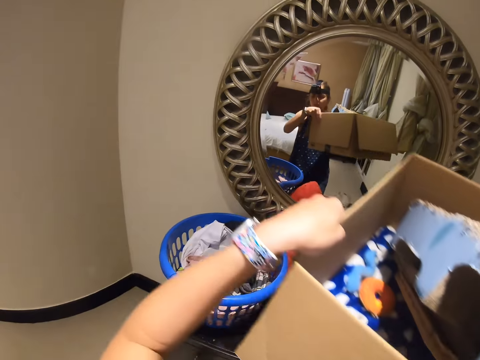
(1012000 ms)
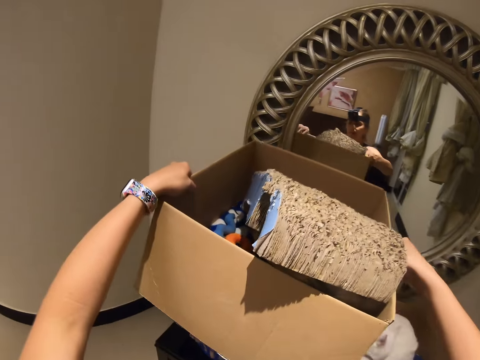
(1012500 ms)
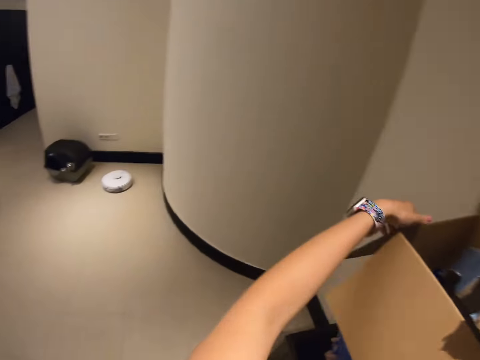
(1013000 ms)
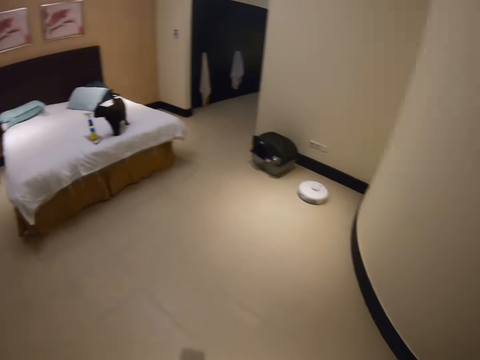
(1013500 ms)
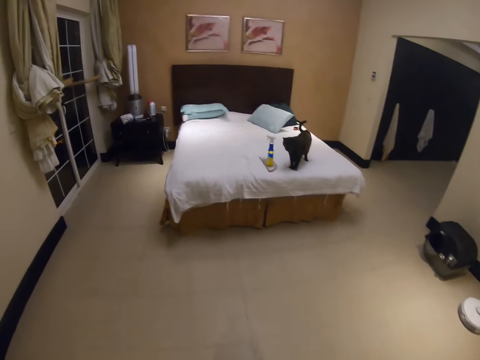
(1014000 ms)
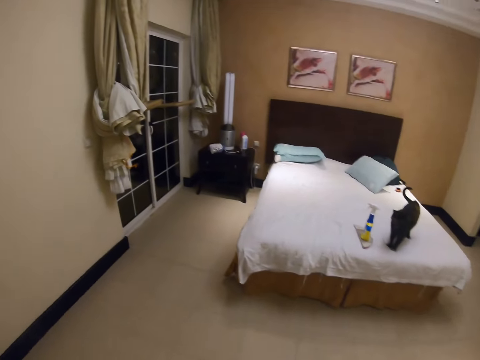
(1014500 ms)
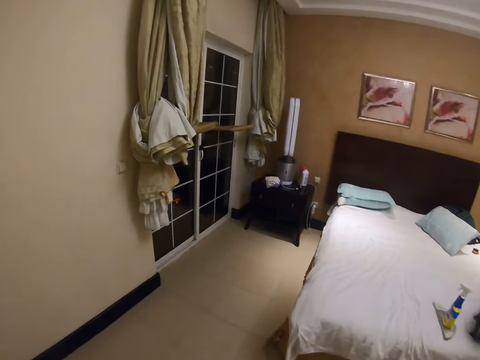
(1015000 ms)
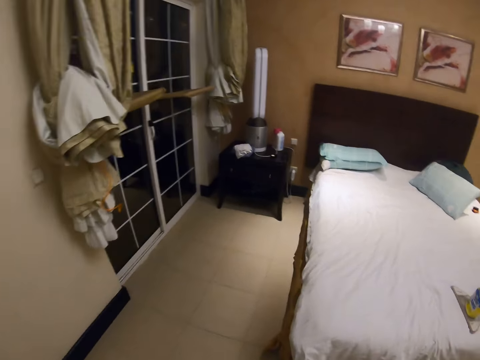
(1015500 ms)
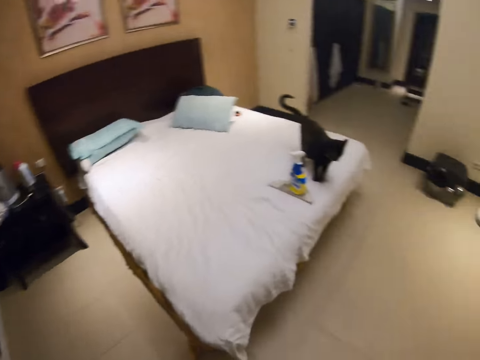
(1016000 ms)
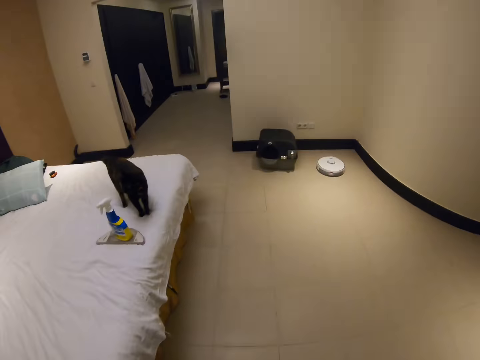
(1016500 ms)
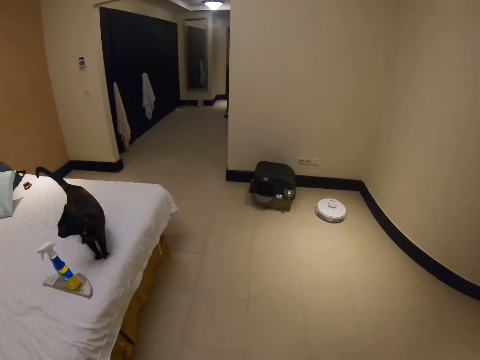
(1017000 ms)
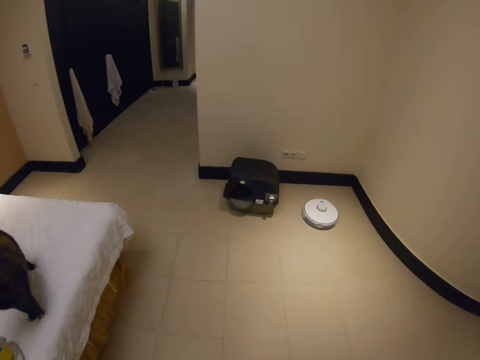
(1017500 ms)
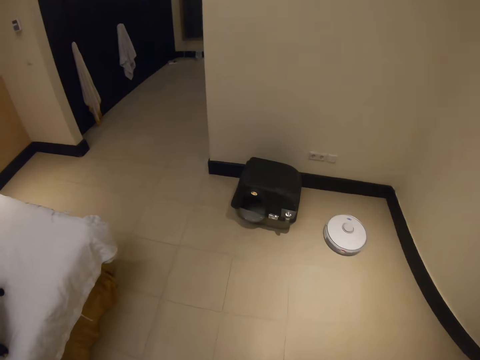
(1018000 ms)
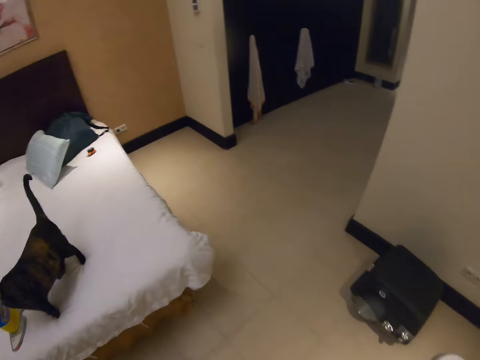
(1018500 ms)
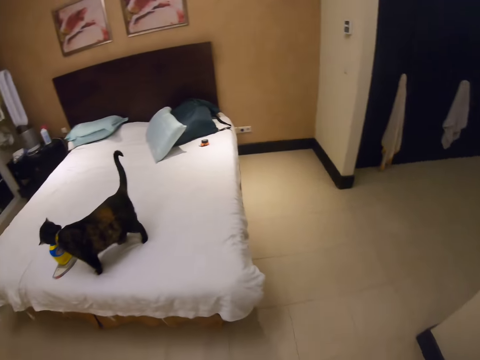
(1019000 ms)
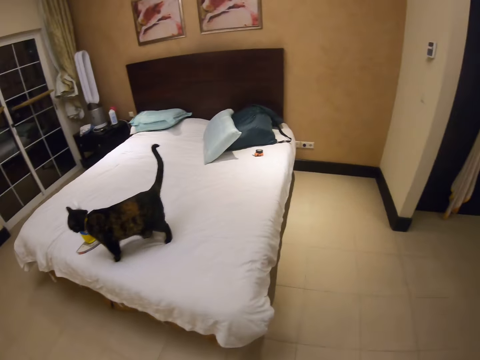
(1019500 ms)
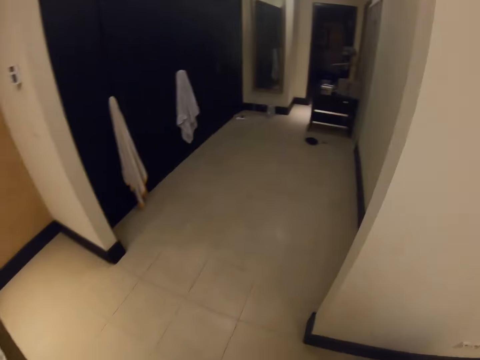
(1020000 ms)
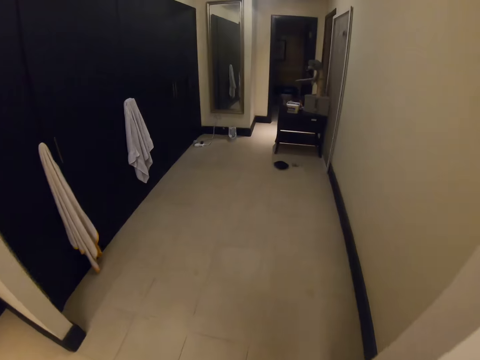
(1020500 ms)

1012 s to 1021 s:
The camera wearer puts the box on the cloth bucket or table.

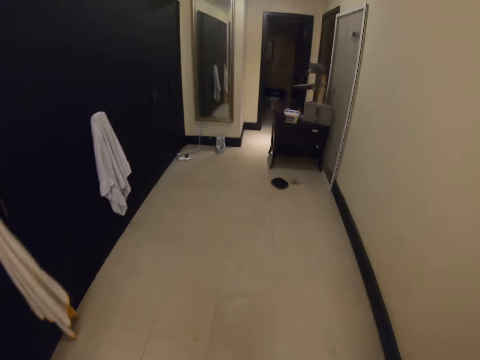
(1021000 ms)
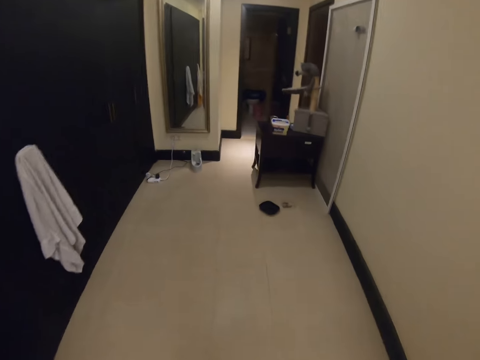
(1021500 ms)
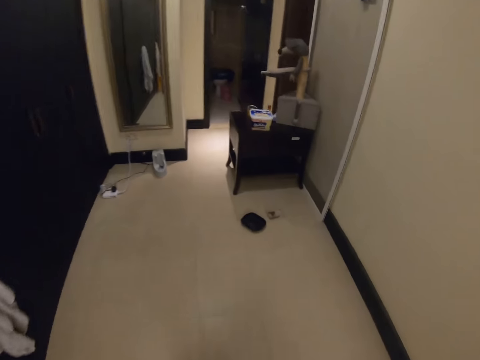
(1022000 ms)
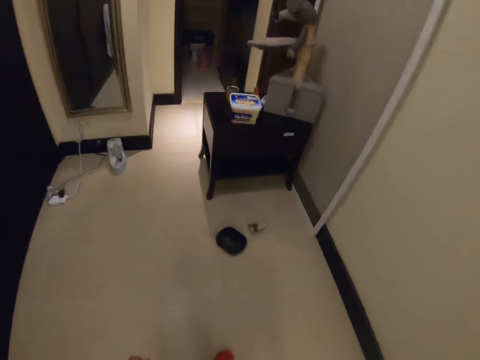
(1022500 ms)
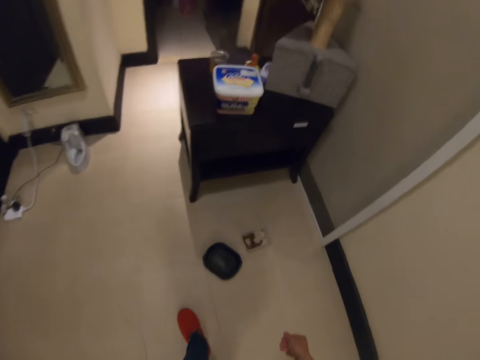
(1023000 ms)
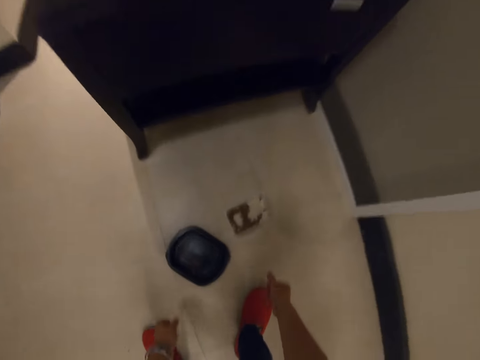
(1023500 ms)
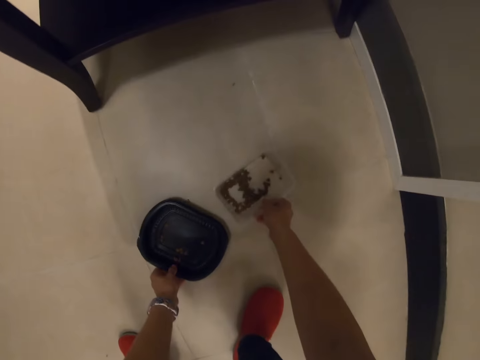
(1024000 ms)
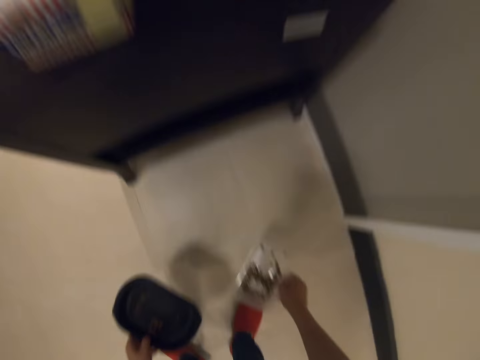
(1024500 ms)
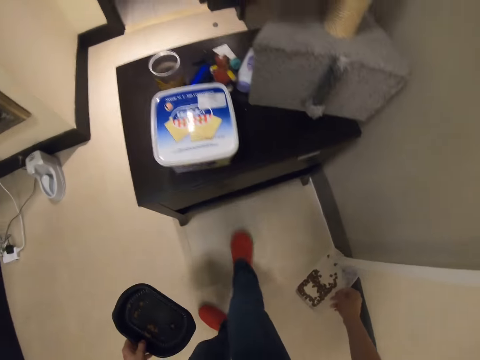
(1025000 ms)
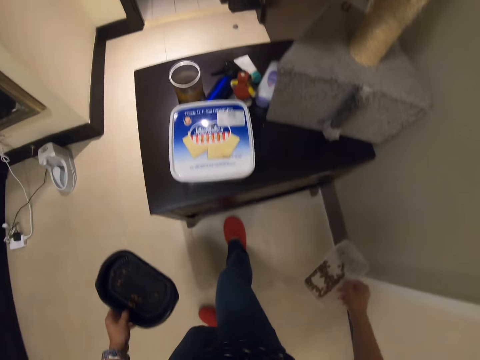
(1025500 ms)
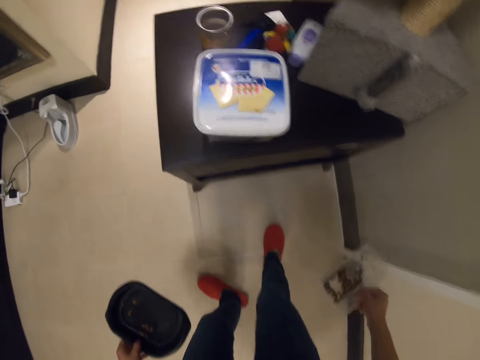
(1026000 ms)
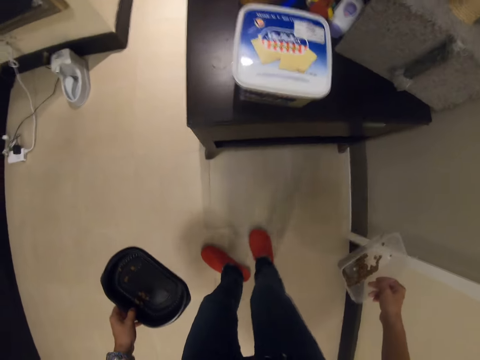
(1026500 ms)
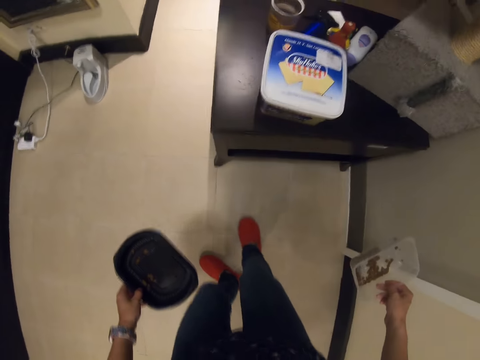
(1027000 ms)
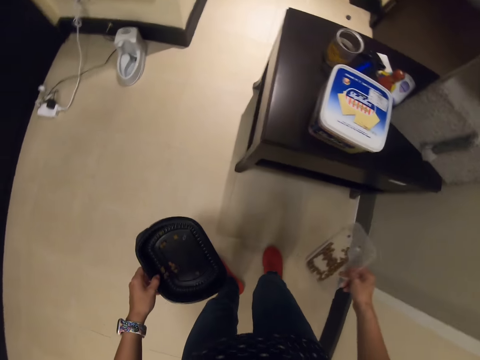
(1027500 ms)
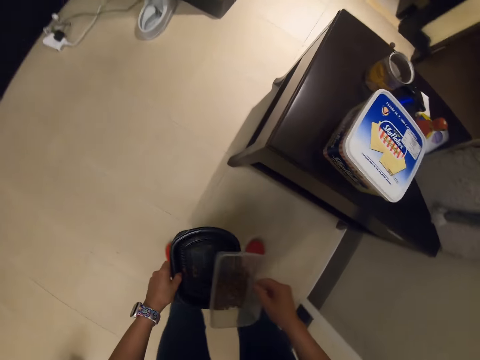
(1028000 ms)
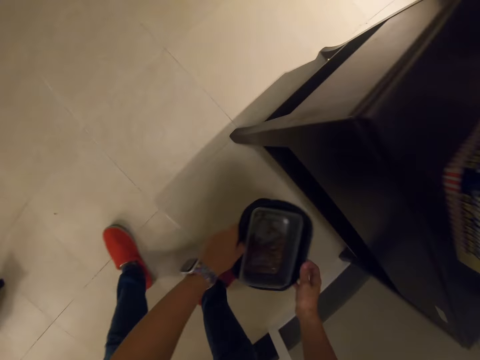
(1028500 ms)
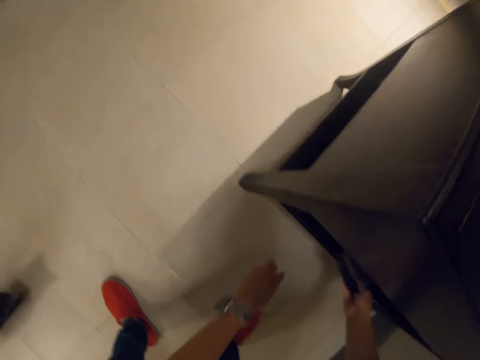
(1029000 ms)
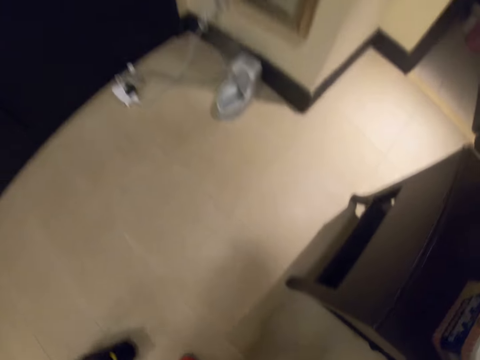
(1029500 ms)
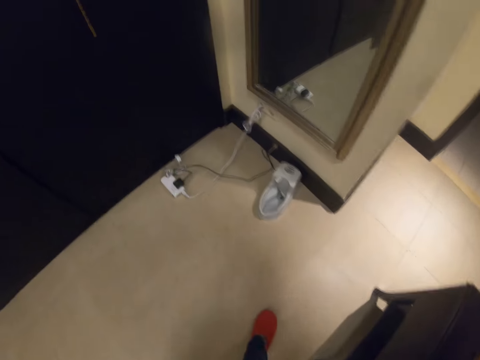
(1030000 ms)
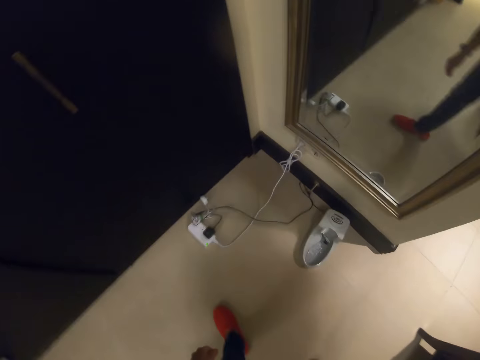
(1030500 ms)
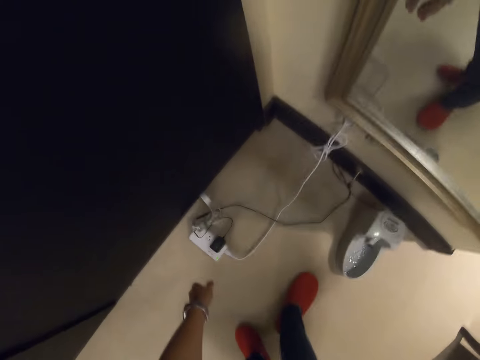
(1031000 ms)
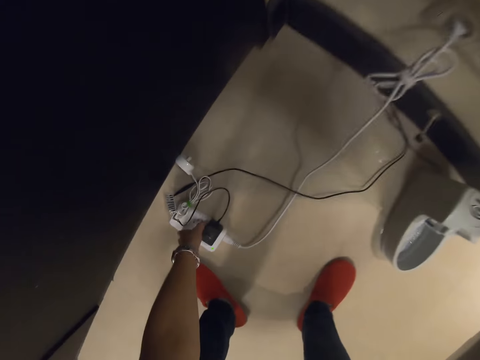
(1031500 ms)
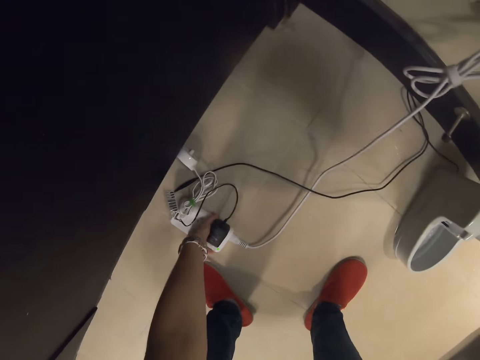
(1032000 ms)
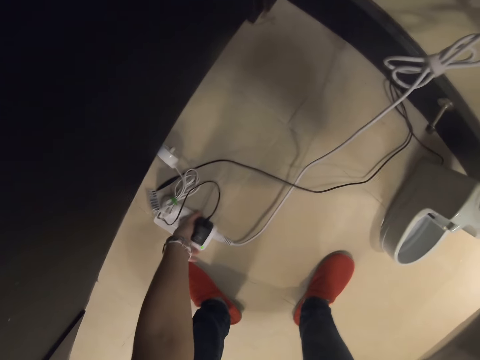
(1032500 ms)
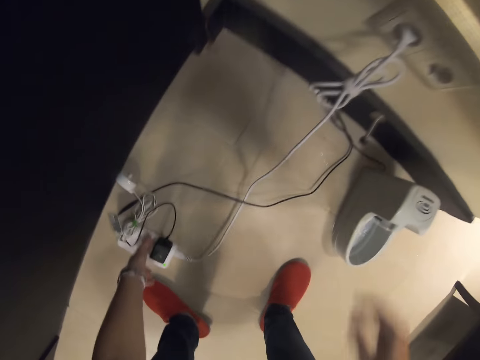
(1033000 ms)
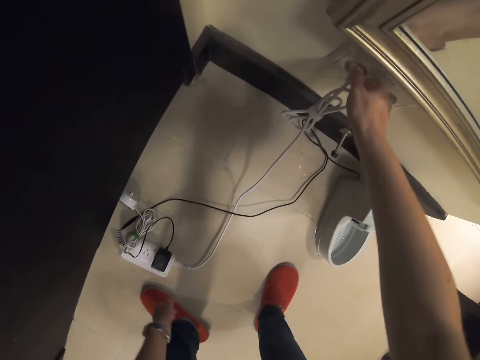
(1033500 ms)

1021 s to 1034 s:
The camera wearer picks up a white and a black tin from the floor. They put the tins in a cabinet or under the table. They switch off the extension. They remove the socket from the electricity.

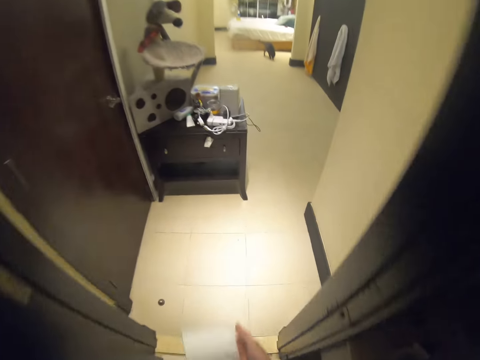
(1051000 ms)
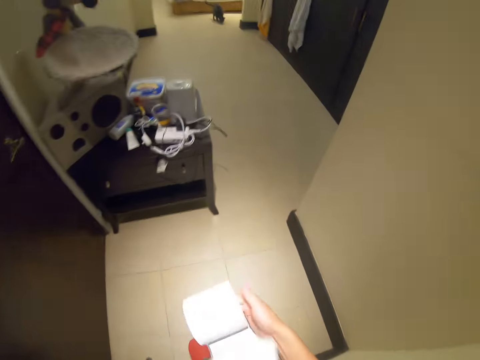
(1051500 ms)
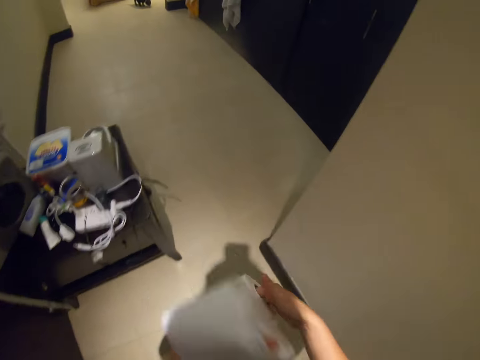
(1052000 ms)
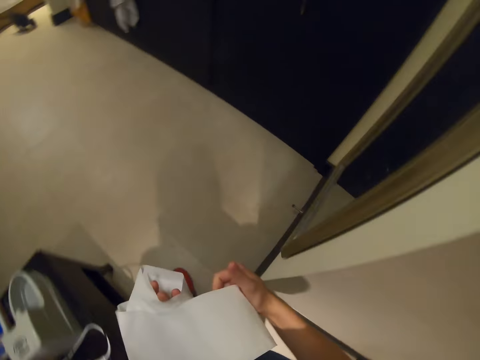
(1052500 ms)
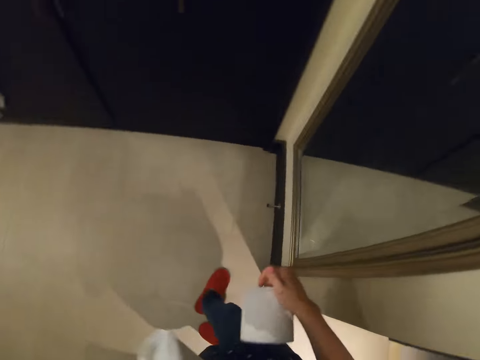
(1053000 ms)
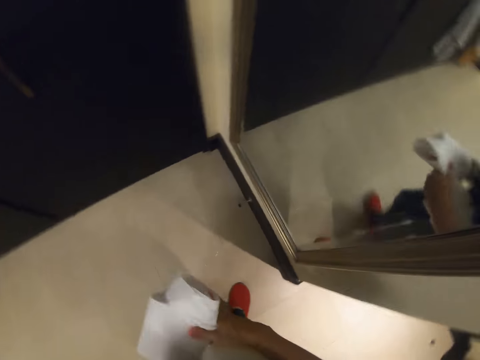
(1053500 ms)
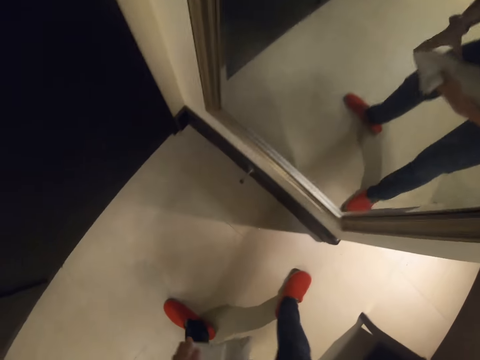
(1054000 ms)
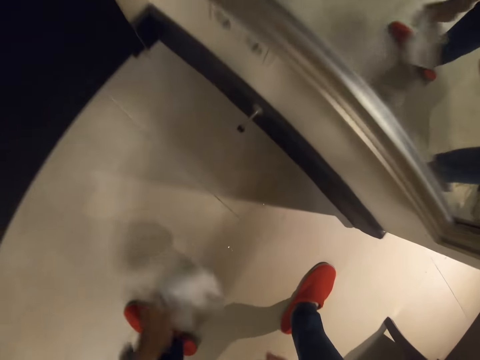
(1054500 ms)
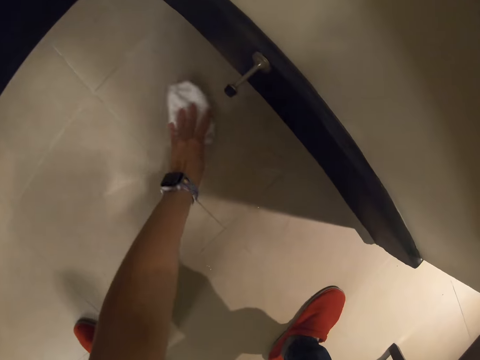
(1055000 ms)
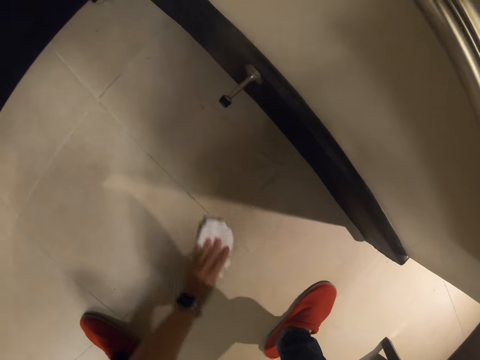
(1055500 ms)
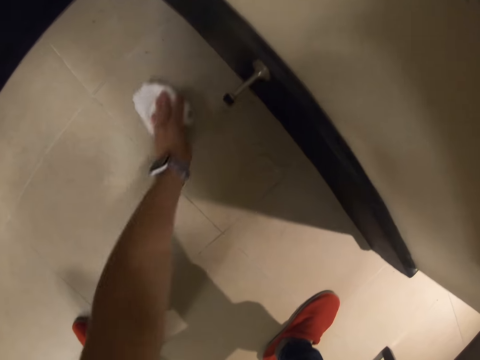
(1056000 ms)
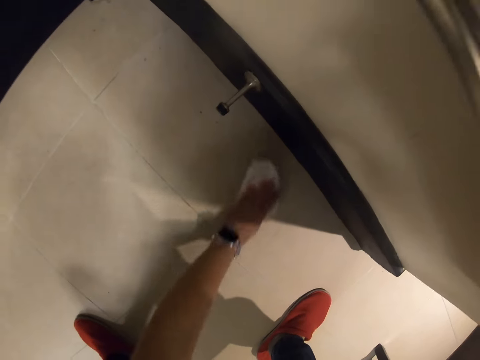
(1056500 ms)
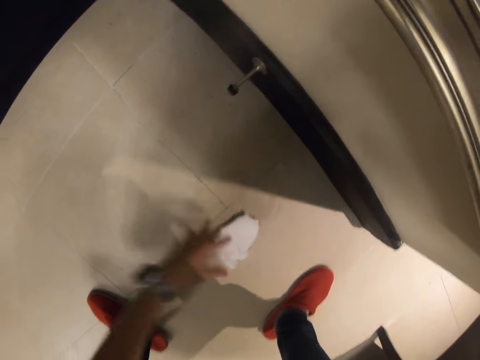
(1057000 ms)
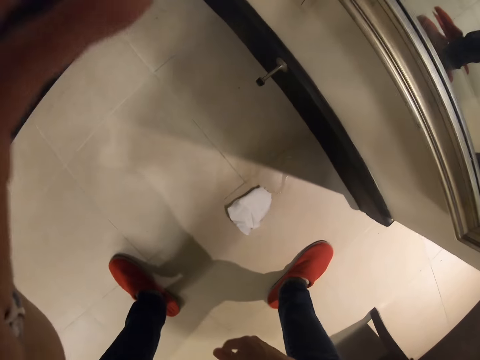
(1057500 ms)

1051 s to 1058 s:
The camera wearer walks out of the washroom. He holds a tissue paper with both his hands. He wipes the floor with the tissue paper.
